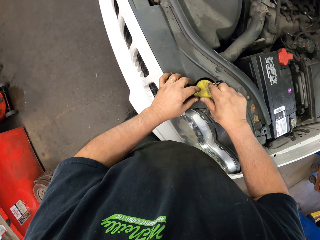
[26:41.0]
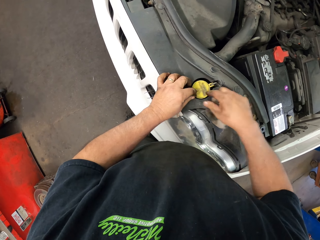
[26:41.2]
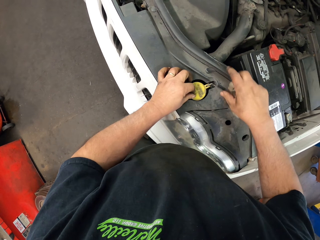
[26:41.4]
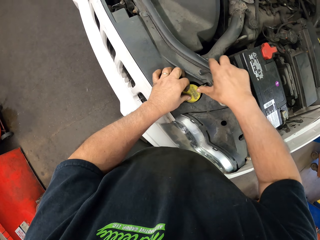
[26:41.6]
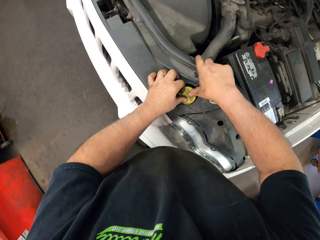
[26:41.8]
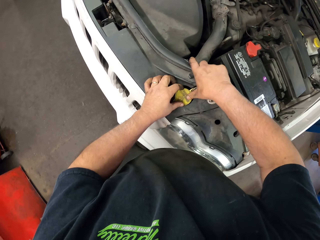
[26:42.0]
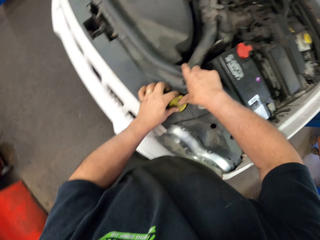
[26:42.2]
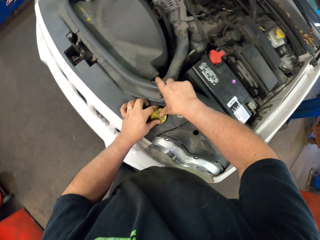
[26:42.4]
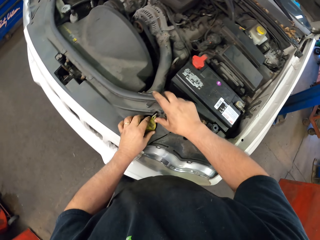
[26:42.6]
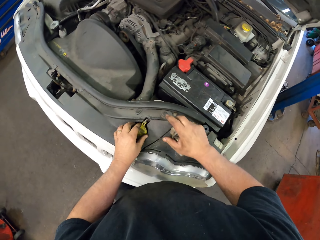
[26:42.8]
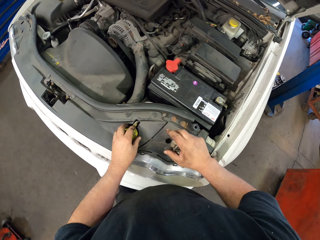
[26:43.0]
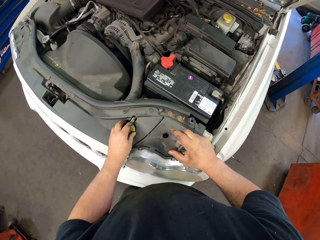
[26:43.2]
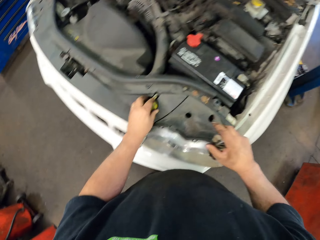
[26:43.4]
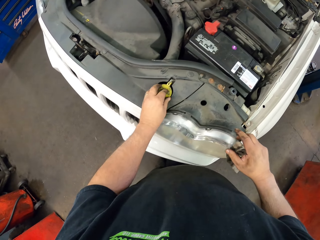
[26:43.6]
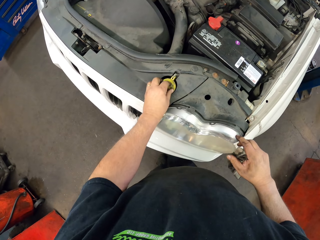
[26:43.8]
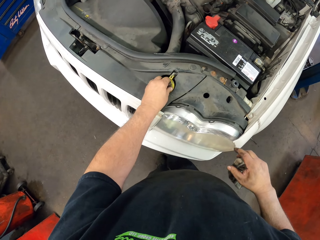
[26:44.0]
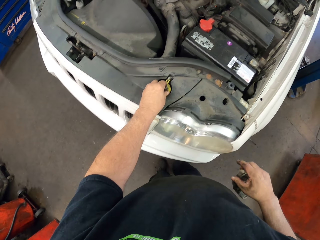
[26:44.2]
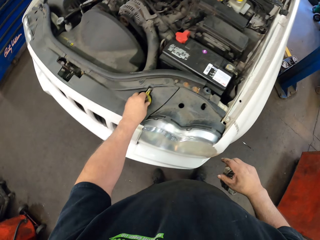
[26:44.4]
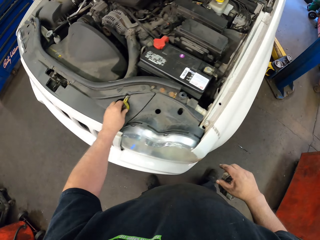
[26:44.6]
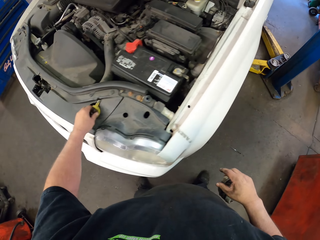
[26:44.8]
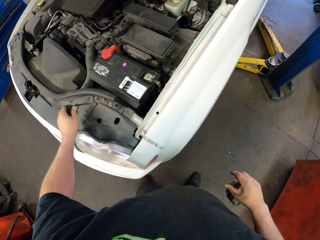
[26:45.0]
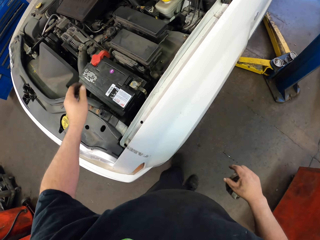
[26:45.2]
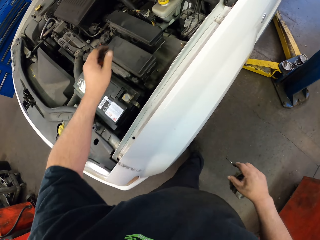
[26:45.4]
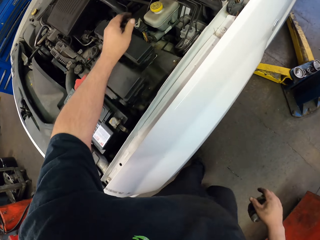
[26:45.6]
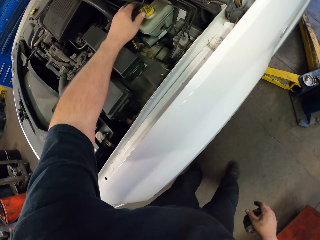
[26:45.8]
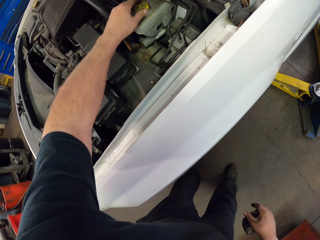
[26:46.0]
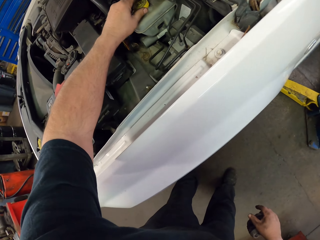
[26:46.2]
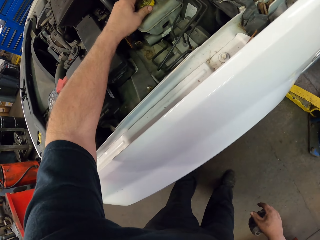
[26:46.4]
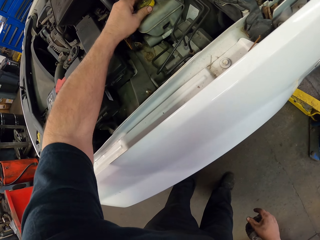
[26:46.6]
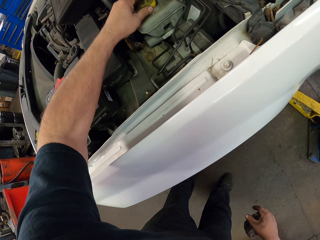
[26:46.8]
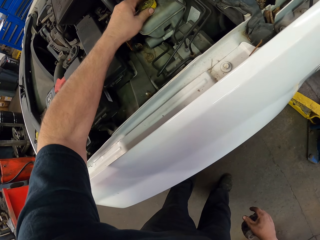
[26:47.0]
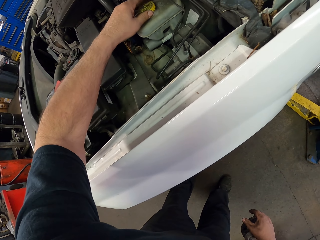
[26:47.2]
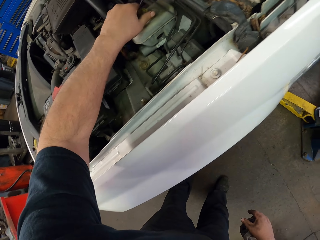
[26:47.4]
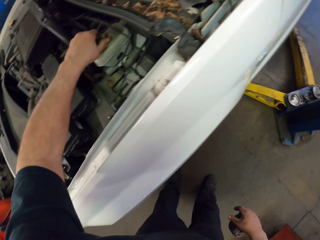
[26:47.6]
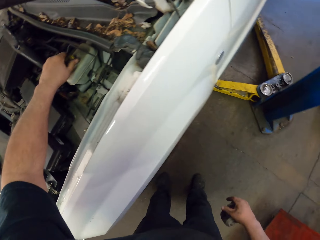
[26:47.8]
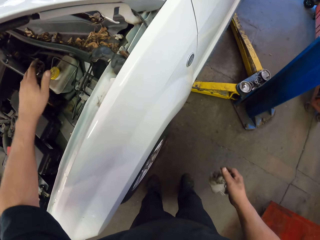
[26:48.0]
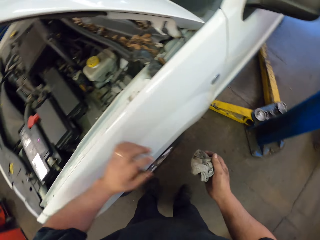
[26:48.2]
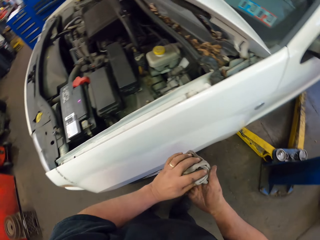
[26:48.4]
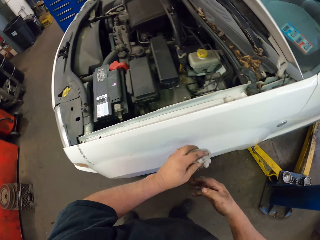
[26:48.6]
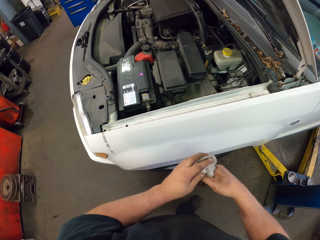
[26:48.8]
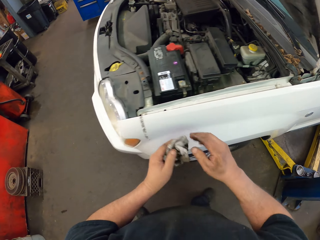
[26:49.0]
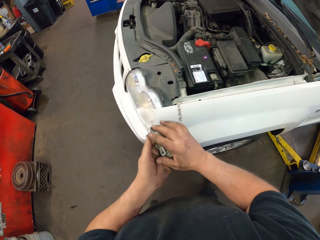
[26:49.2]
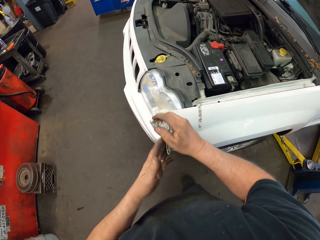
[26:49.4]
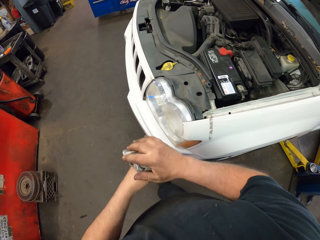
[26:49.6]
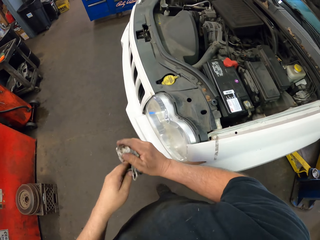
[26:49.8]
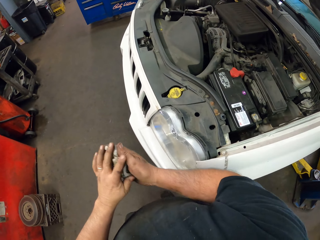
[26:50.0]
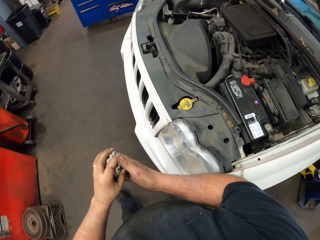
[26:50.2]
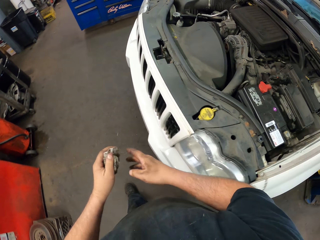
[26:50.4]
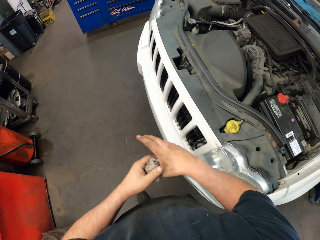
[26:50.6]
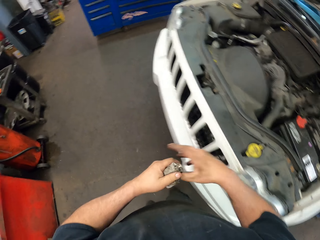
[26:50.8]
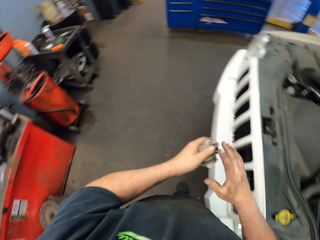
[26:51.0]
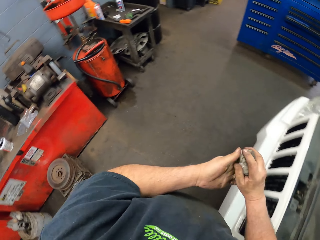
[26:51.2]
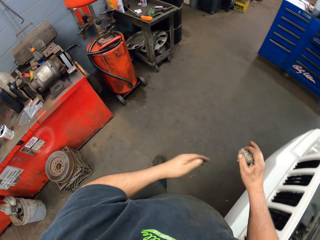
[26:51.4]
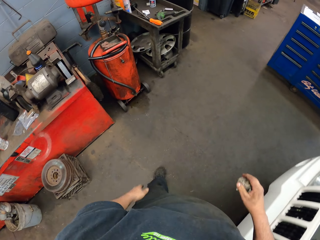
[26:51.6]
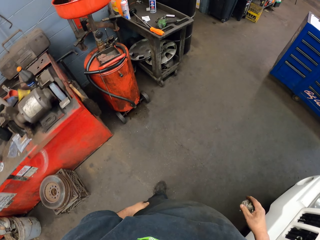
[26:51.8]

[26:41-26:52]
The camera wearer covers the tank. He touches the tank. He tightens something with his left hand. He wipes his hands with a wiping towel.

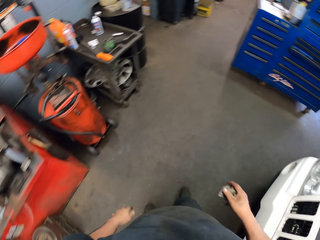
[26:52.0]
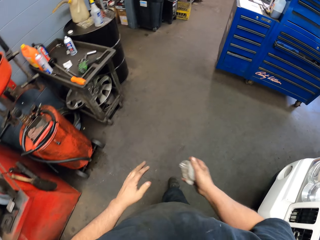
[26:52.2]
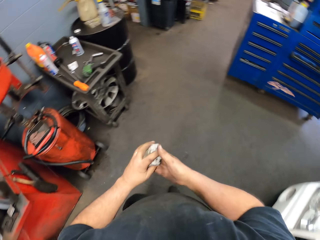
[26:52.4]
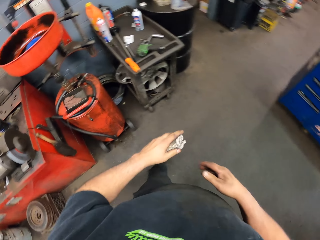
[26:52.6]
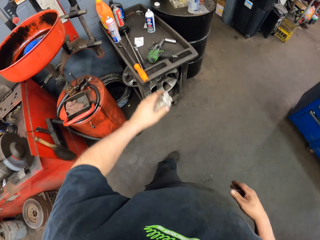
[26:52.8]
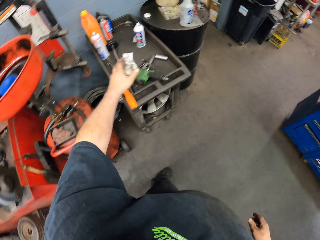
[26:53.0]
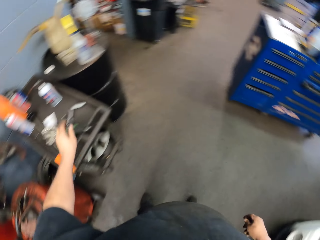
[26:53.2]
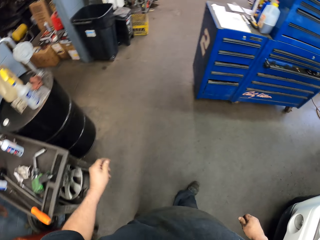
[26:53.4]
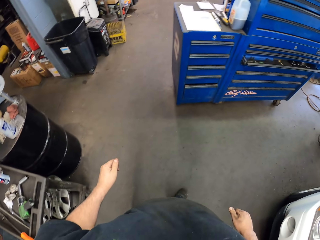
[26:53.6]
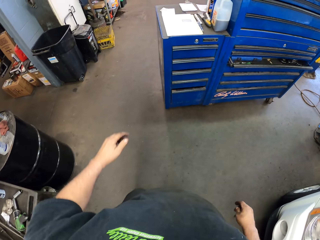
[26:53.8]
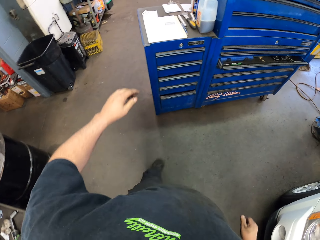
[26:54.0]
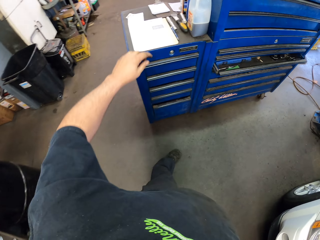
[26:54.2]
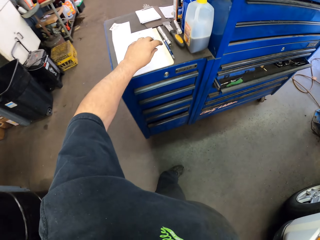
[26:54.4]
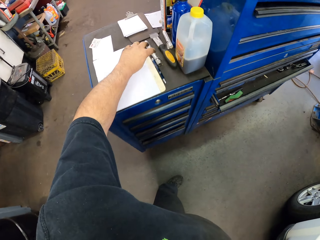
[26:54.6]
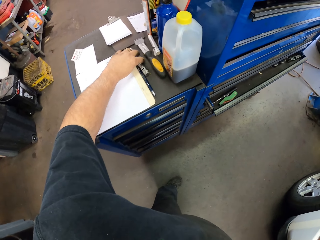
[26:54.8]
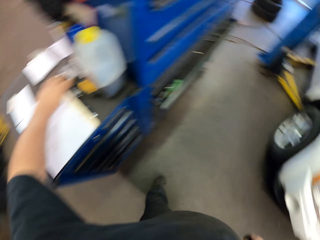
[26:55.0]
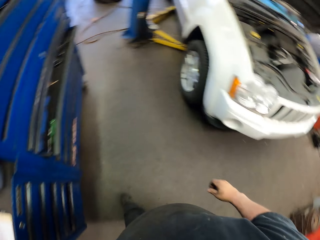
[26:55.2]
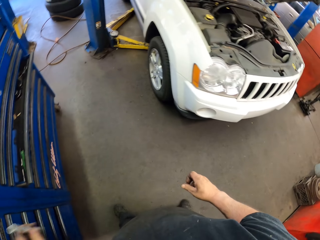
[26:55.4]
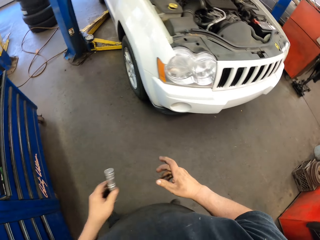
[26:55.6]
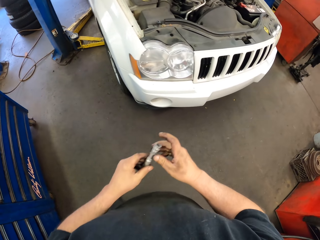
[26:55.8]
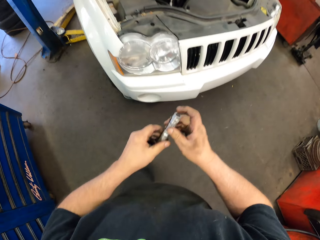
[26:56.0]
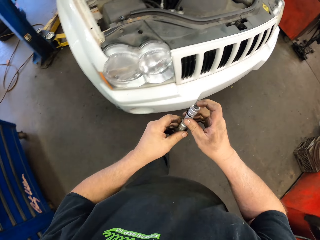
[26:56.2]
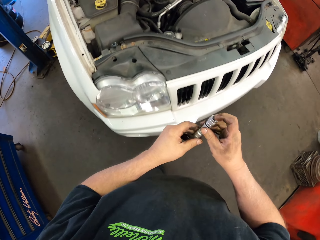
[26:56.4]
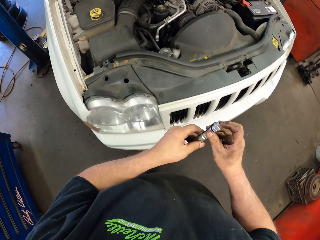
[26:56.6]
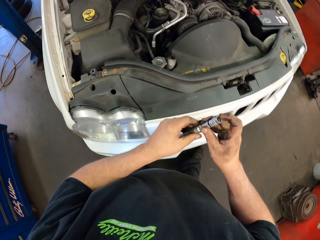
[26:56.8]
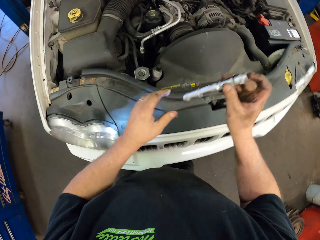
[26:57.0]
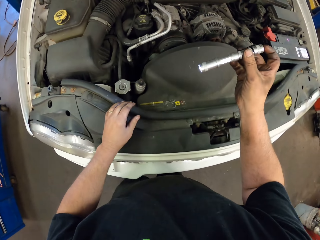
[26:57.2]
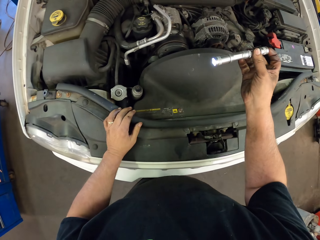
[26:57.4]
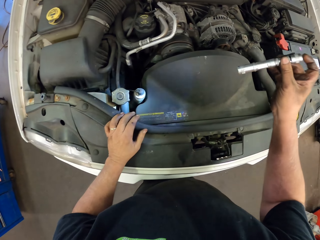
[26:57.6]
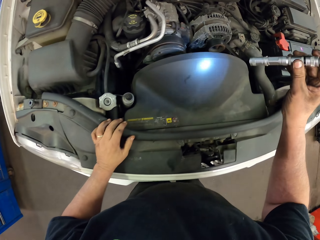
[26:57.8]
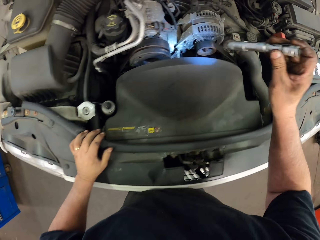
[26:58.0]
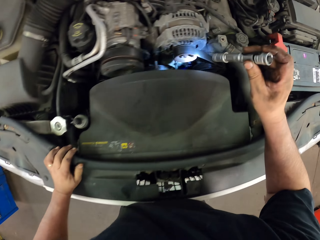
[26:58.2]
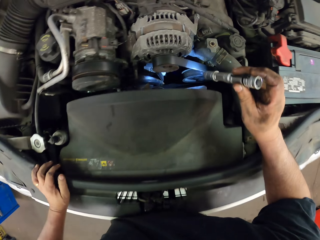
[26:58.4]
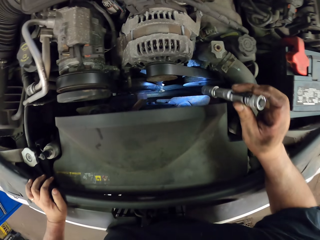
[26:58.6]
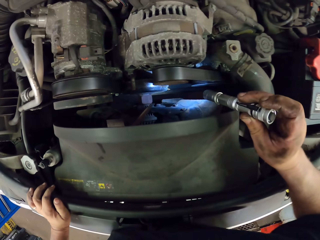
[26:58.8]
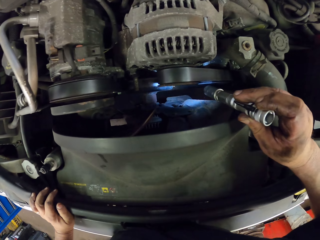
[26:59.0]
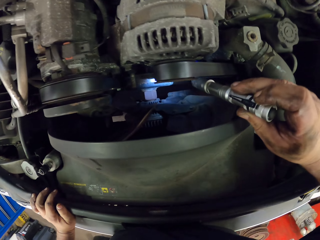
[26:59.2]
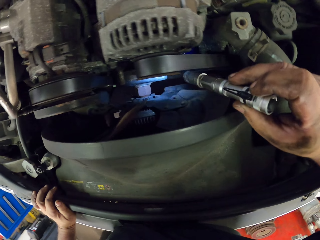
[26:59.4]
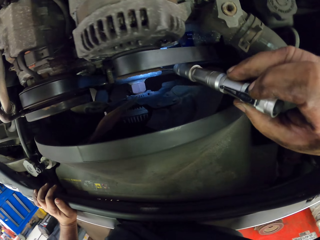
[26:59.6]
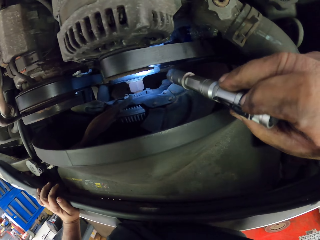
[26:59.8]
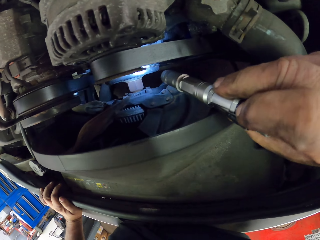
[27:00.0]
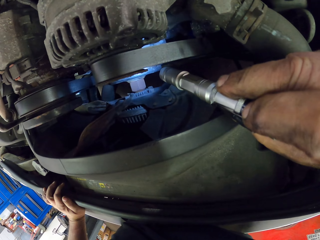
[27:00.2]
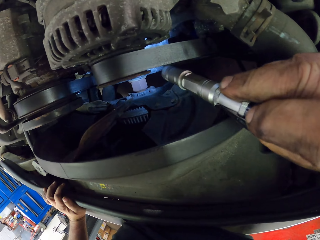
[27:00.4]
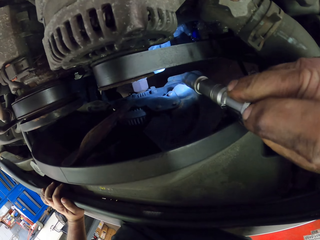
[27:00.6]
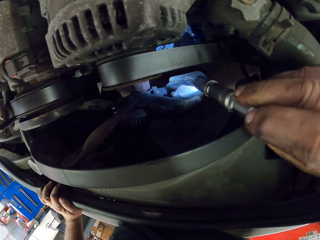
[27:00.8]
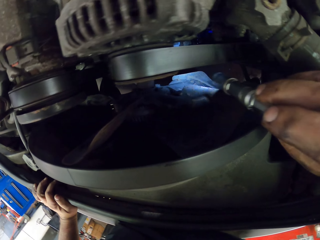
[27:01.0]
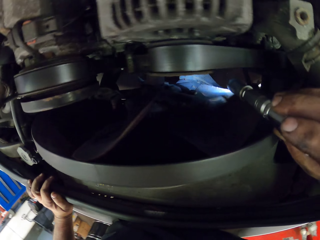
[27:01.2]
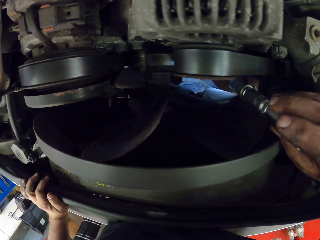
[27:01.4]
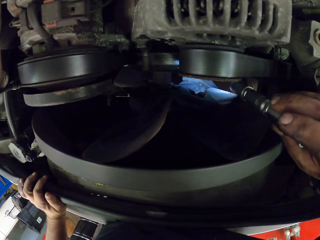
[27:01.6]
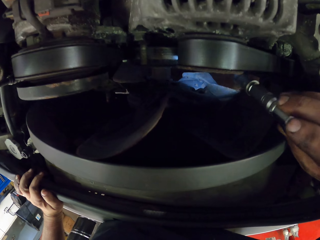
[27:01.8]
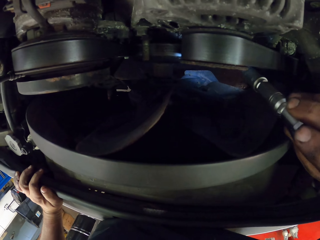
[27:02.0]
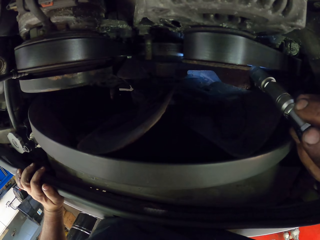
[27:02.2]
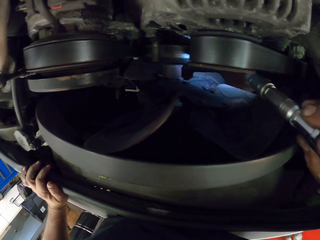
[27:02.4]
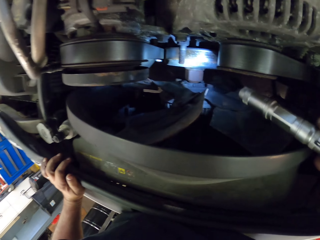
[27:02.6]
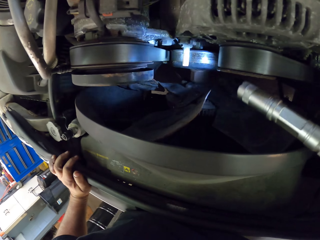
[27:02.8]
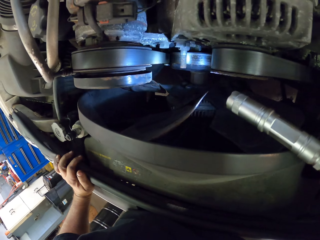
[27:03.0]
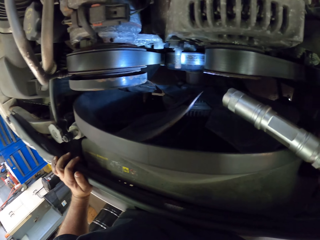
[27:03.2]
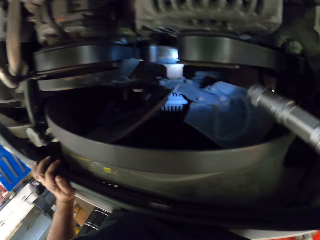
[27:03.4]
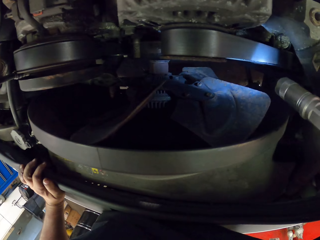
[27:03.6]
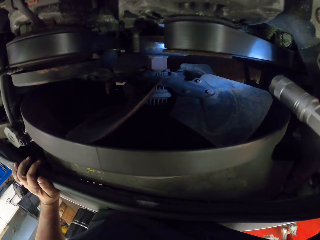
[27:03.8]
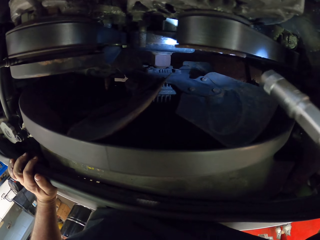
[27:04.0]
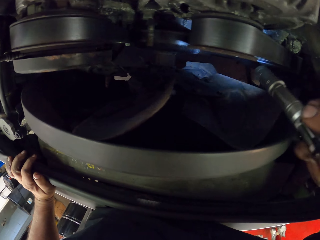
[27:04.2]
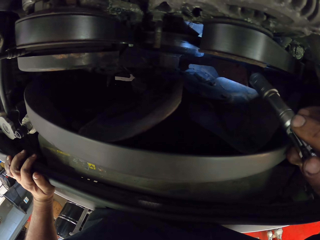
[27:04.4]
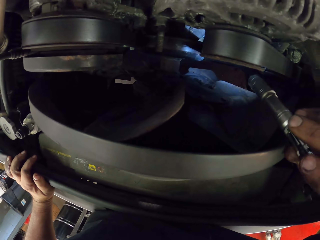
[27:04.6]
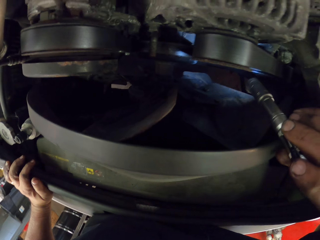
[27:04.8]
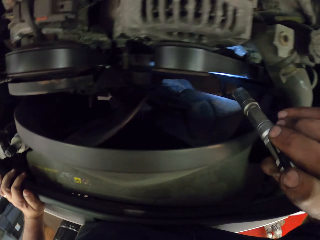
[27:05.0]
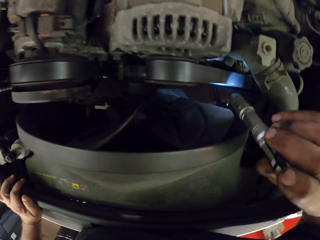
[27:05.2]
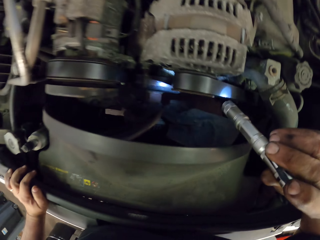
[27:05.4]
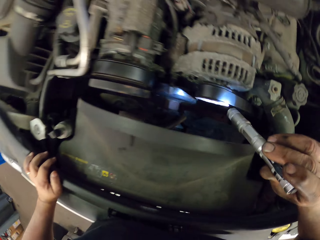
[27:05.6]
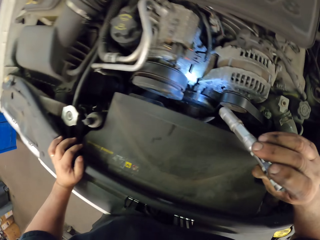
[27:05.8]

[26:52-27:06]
The camera wearer places the wiping towel on the table. They pick up a torch. They look around. They spot on the car. They torch in the bonnet.
